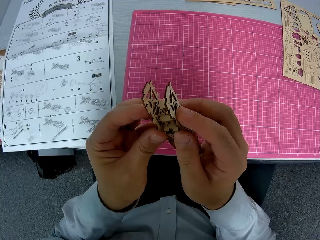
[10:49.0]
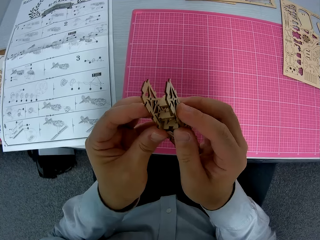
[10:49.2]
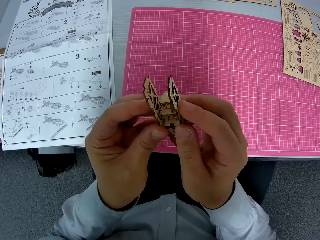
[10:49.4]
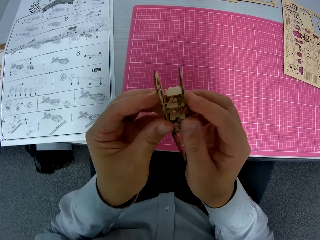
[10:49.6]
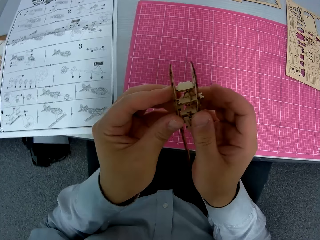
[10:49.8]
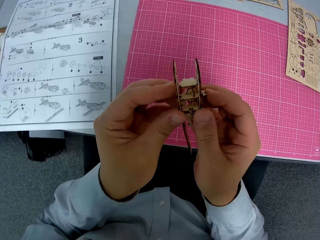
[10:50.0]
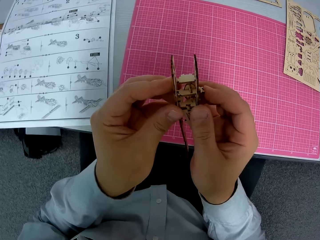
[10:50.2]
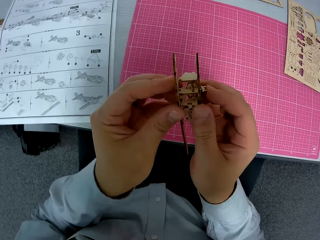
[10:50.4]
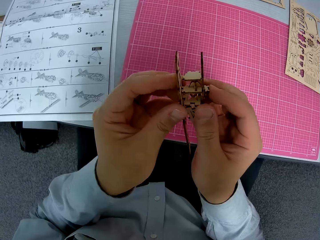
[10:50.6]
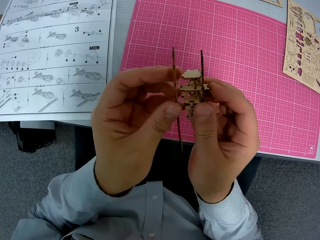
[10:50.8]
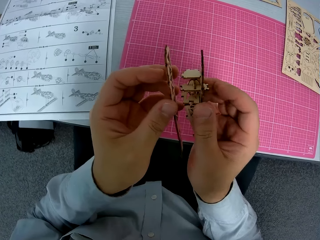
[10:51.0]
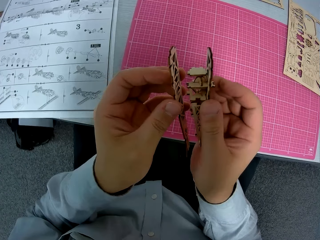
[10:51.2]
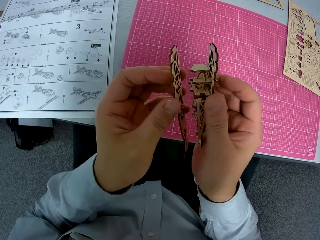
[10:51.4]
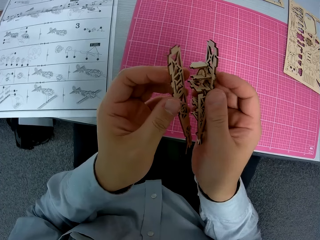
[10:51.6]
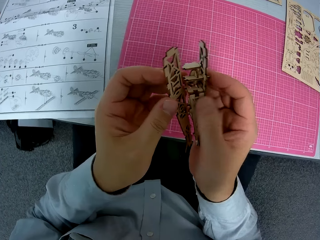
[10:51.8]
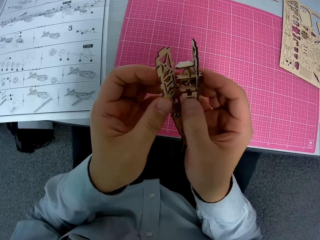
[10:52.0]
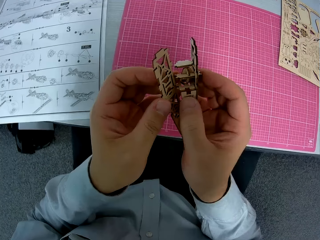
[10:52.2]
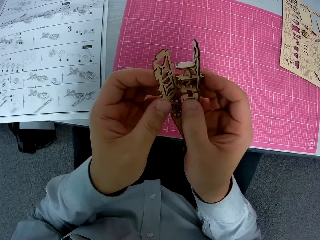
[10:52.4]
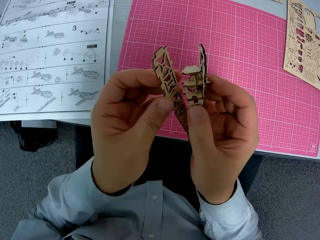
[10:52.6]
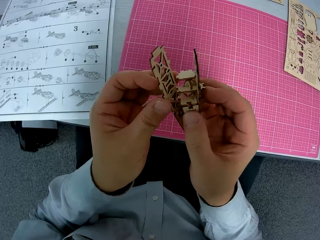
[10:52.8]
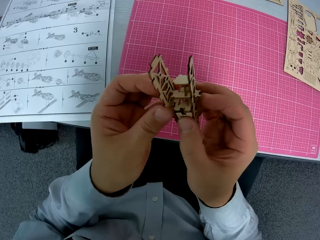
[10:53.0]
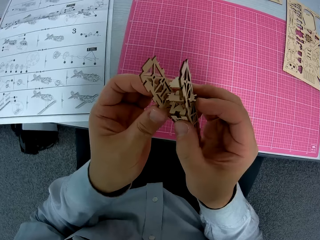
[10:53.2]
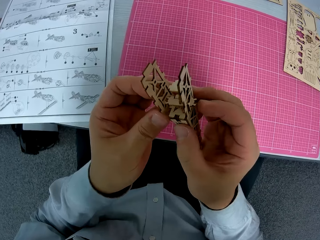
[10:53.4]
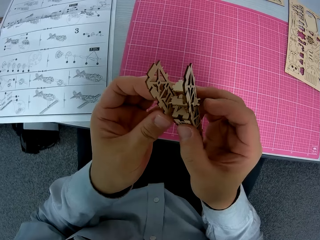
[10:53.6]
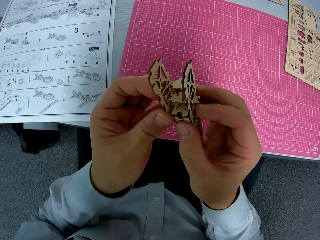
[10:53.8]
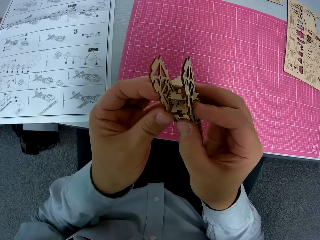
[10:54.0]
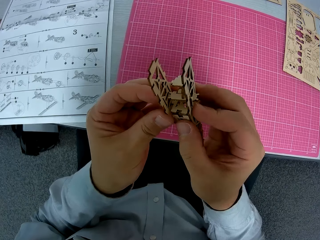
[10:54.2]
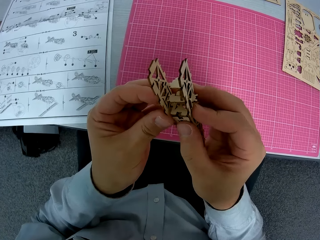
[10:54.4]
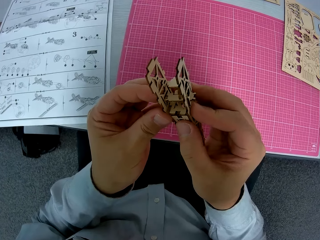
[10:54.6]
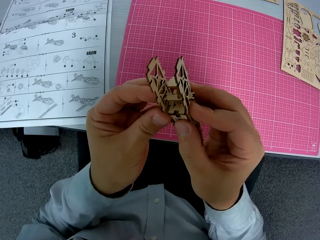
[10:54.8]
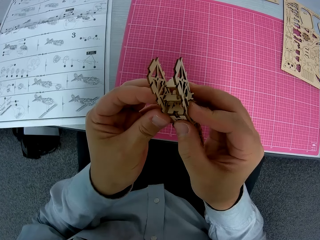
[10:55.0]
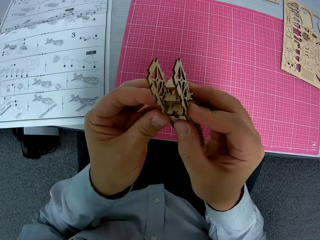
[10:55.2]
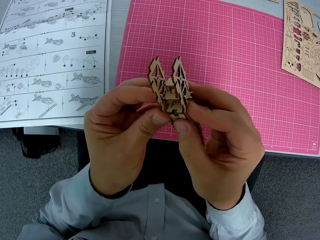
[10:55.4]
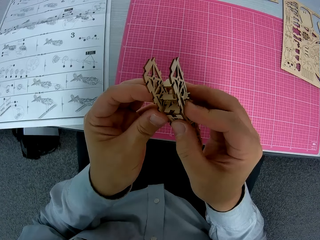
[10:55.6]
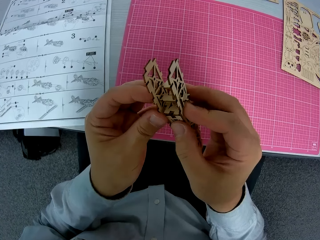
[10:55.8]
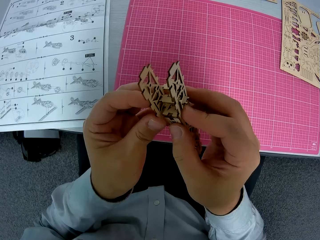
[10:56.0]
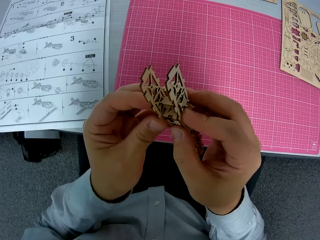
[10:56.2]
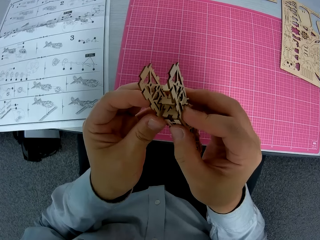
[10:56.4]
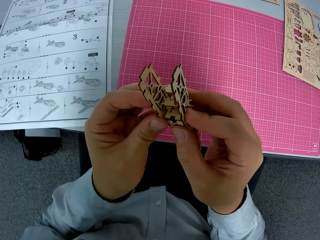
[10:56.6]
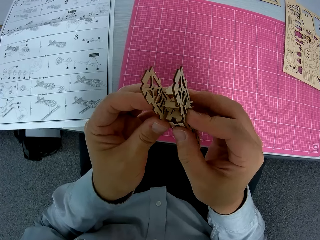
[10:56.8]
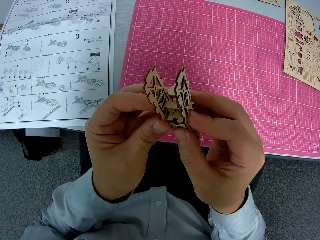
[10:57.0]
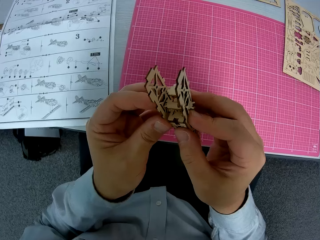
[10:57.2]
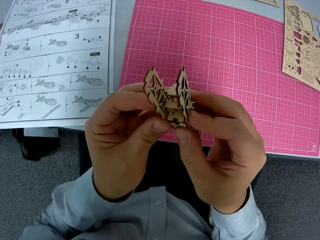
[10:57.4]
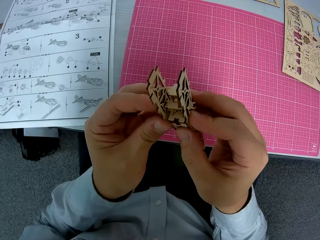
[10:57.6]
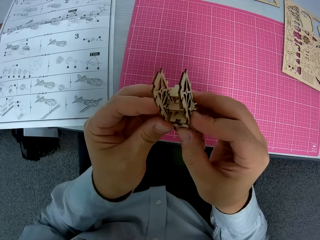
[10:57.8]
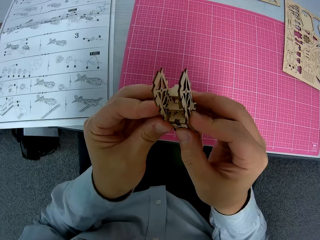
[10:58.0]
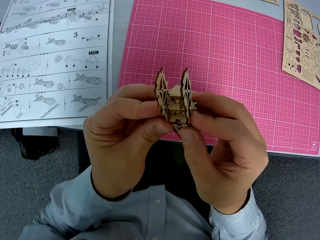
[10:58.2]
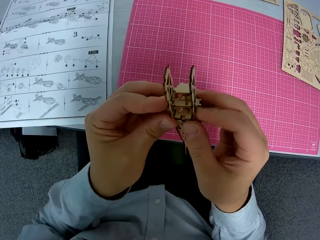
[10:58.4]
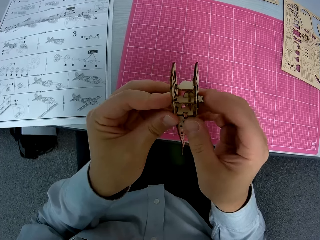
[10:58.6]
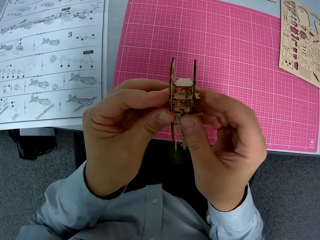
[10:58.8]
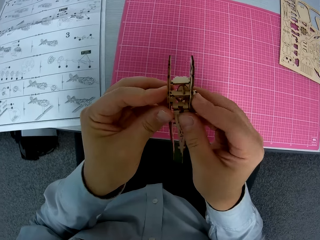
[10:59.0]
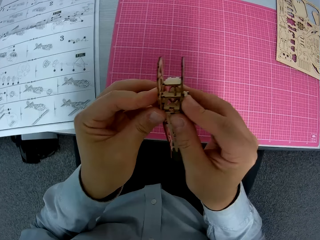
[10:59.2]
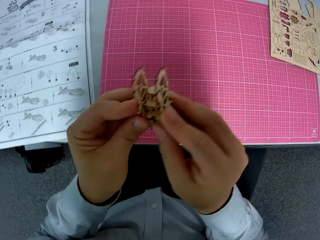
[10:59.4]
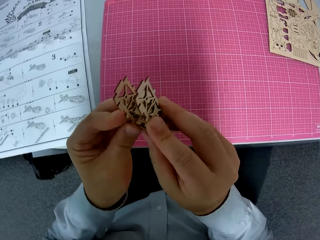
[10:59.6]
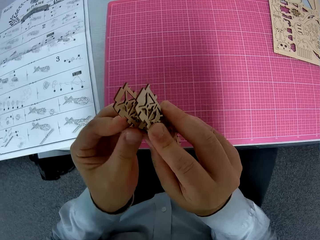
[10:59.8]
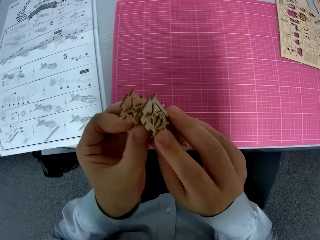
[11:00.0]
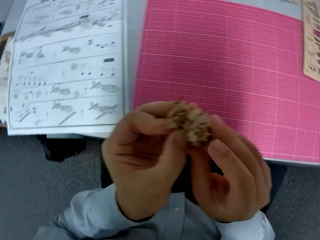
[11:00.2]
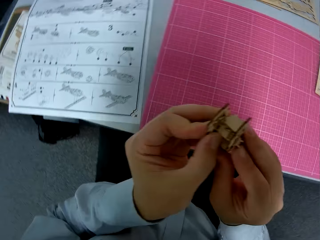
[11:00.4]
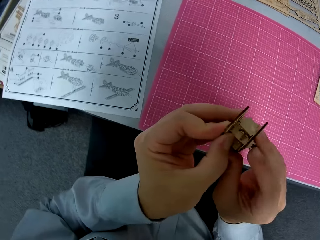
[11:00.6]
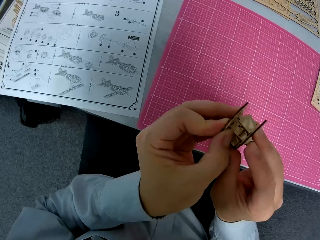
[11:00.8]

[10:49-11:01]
The camera wearer removes the wooden craft. They fix the wooden craft shapes.

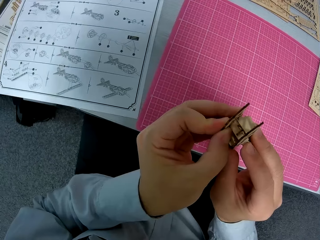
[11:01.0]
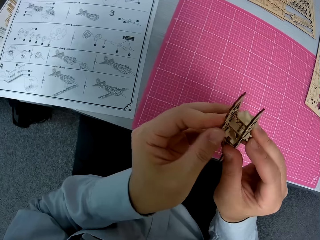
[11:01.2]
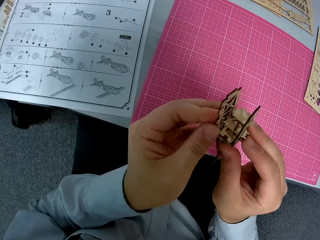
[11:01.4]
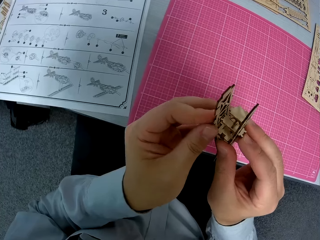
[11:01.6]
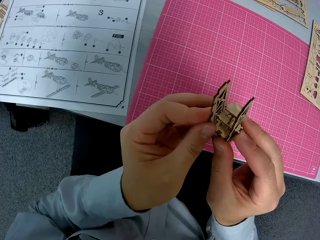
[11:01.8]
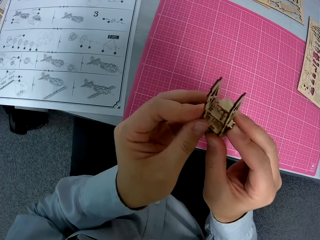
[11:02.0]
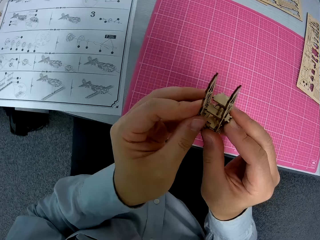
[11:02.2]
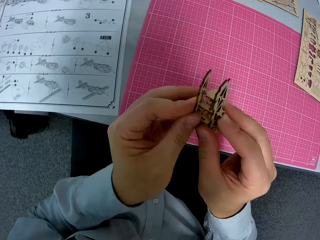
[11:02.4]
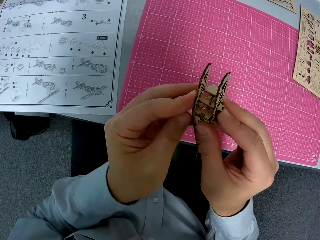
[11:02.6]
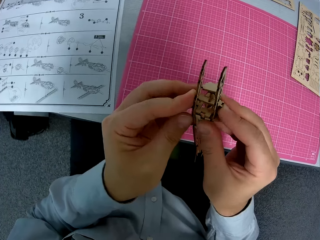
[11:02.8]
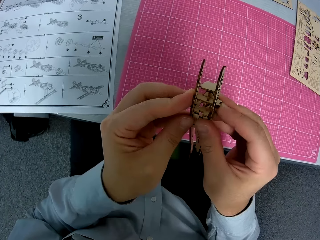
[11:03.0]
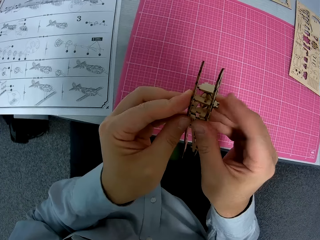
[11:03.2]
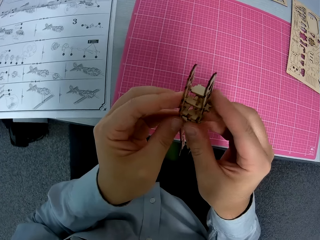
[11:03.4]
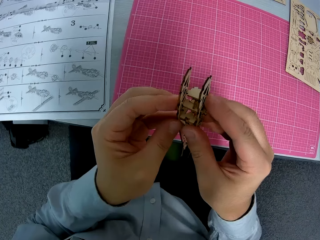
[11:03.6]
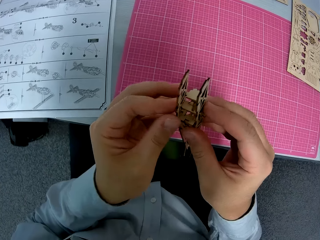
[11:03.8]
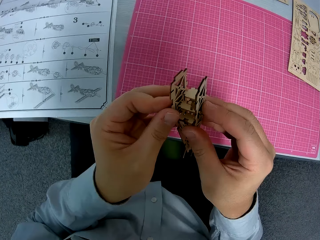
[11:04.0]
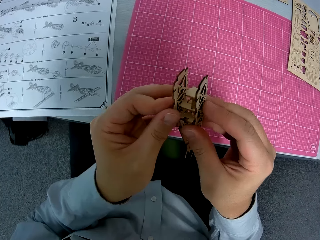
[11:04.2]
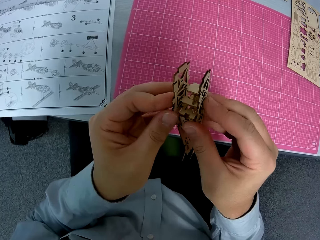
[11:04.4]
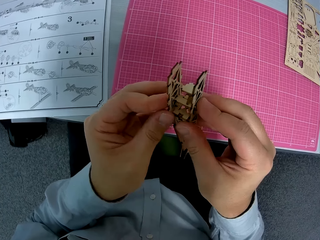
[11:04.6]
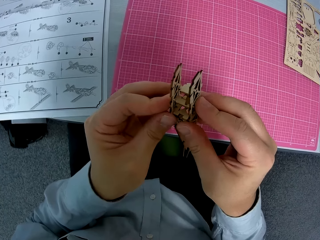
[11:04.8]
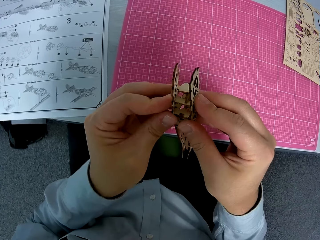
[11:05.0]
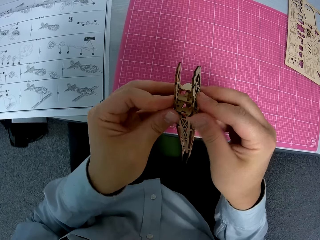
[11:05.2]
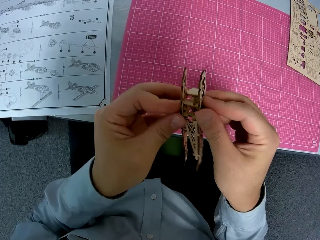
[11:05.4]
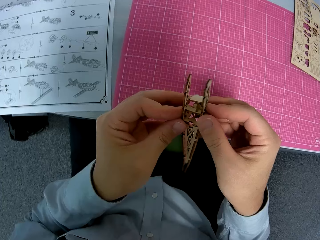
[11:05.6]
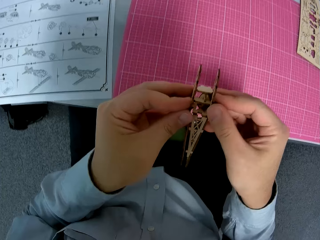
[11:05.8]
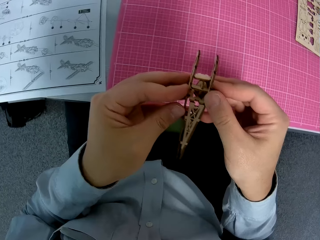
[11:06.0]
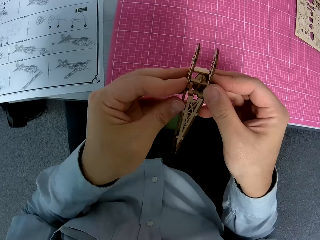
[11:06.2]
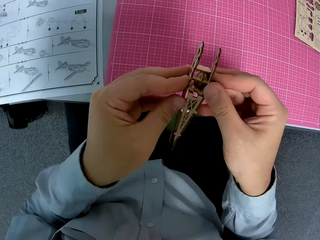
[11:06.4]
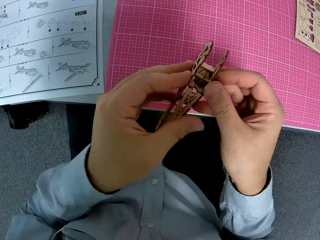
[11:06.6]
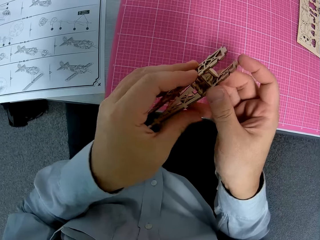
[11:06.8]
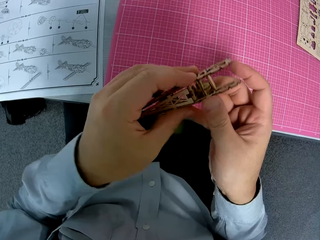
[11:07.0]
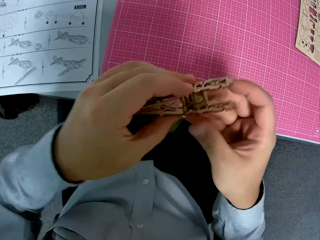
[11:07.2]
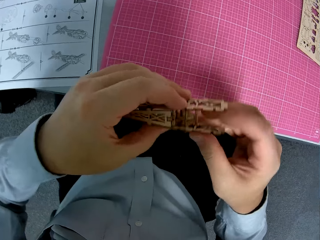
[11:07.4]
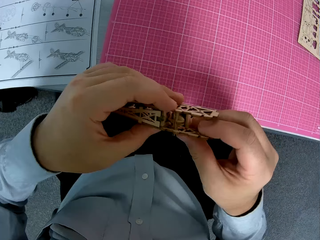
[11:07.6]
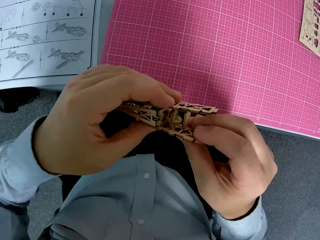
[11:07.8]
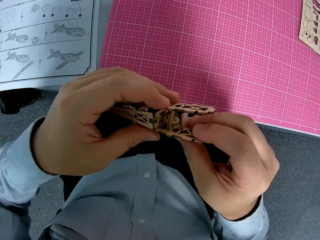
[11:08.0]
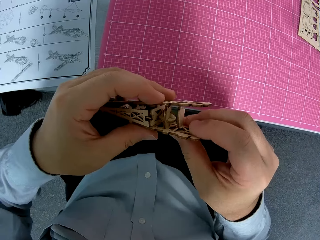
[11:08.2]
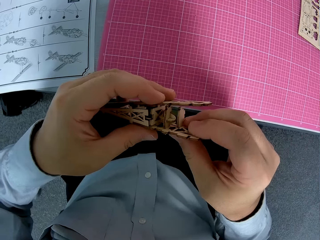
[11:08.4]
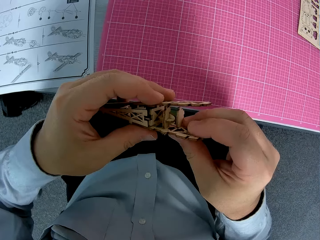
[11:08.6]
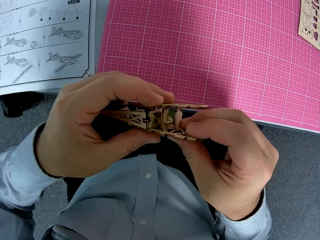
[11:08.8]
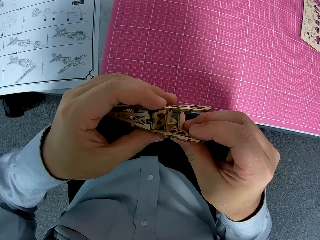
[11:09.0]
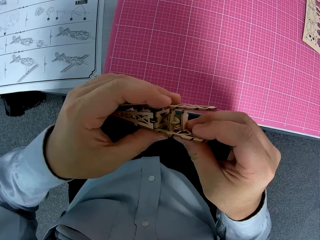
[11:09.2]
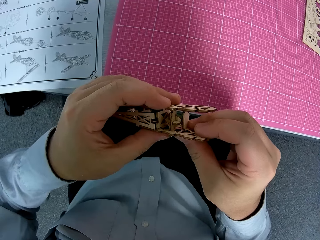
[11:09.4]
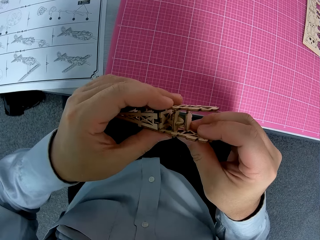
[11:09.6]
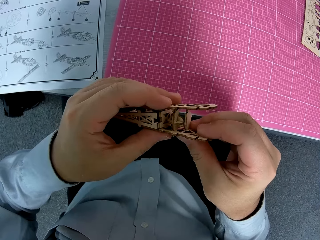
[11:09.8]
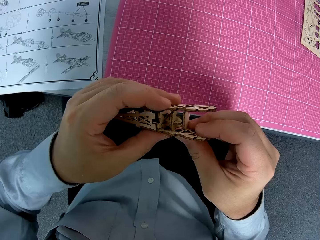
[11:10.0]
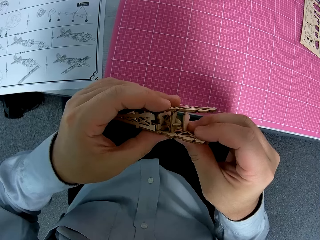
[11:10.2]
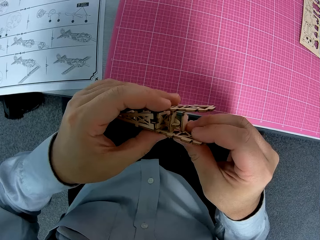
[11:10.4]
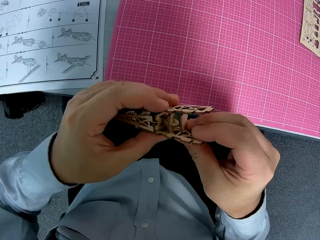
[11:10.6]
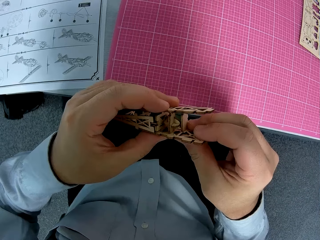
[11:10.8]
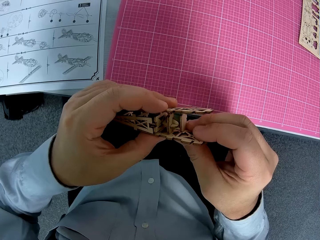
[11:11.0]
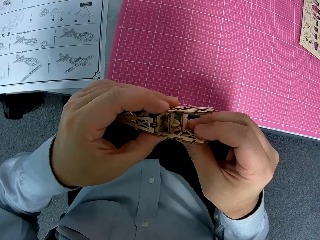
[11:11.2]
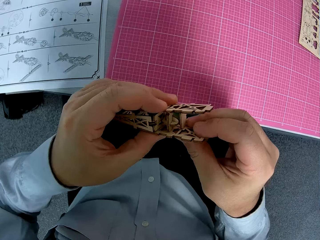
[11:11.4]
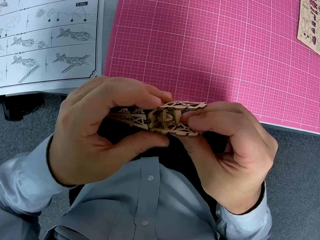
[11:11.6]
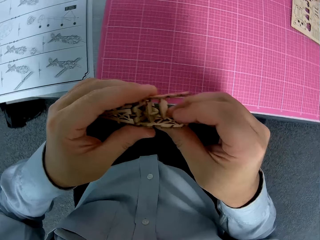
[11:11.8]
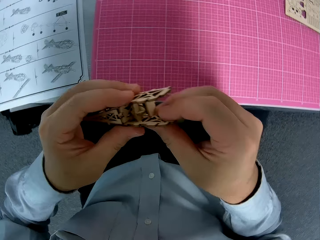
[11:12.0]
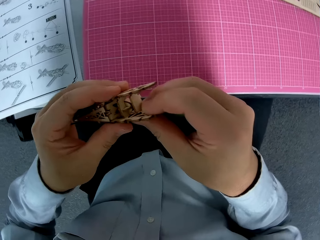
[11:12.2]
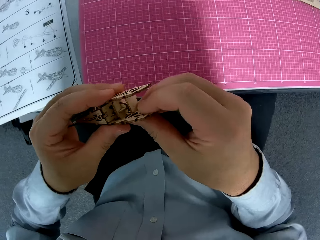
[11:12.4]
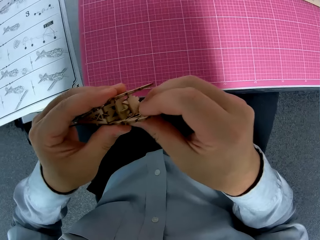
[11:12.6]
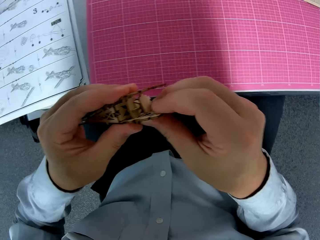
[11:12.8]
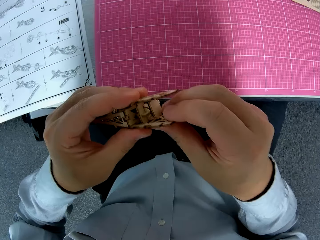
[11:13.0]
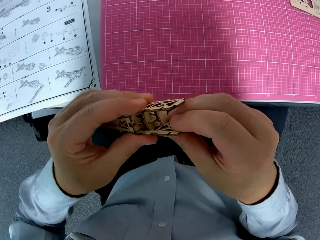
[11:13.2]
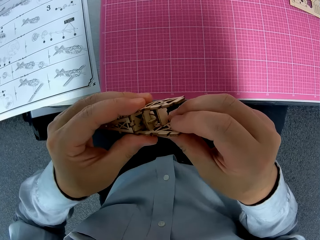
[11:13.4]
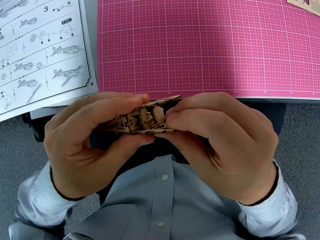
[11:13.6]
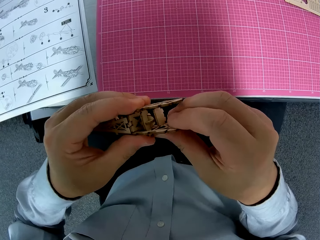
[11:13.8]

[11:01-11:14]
The camera wearer turns the wooden craft shapes. They fix the wooden craft shapes.
